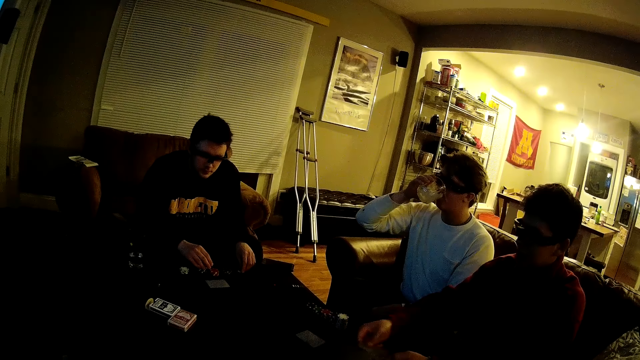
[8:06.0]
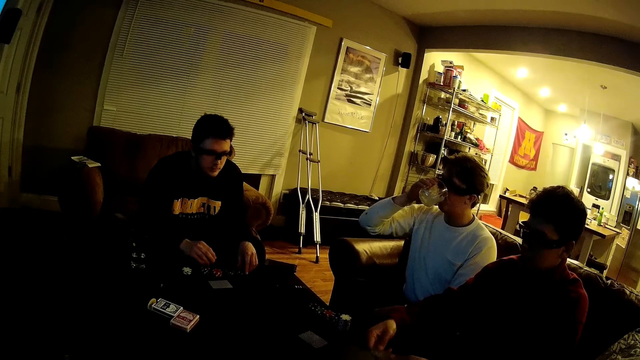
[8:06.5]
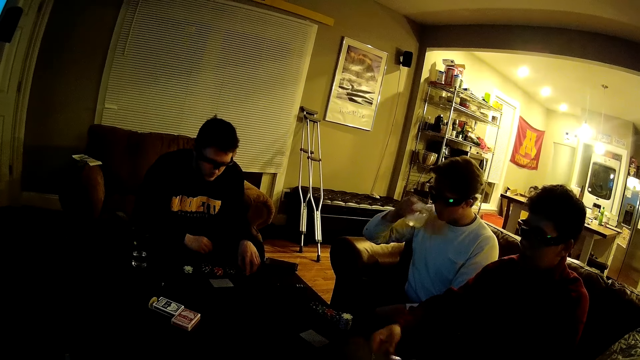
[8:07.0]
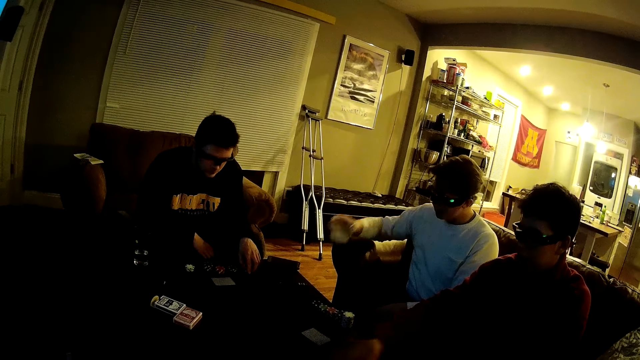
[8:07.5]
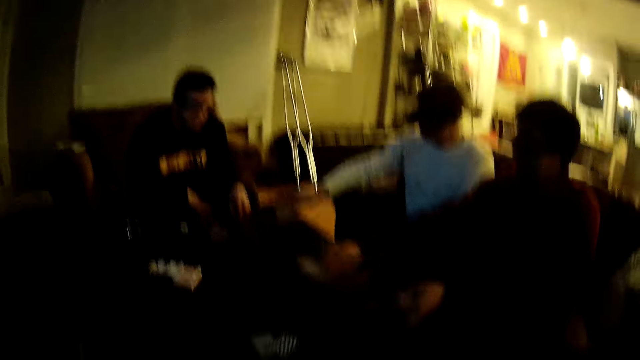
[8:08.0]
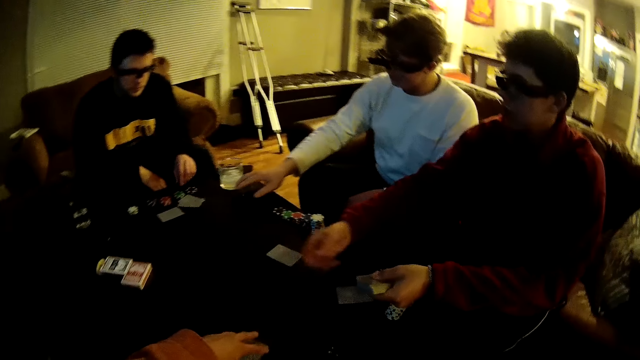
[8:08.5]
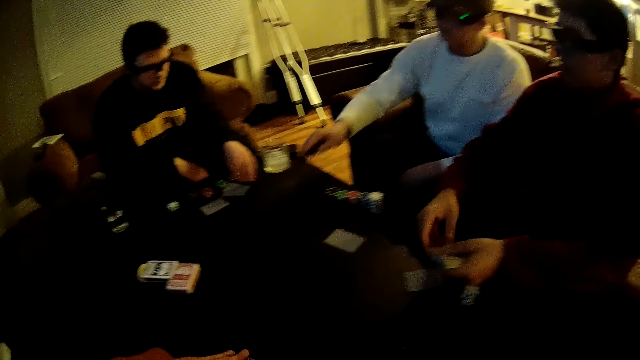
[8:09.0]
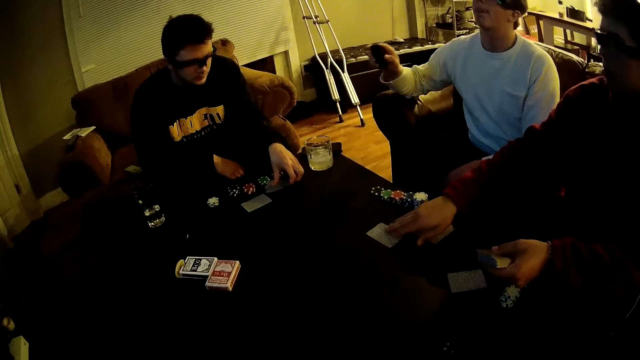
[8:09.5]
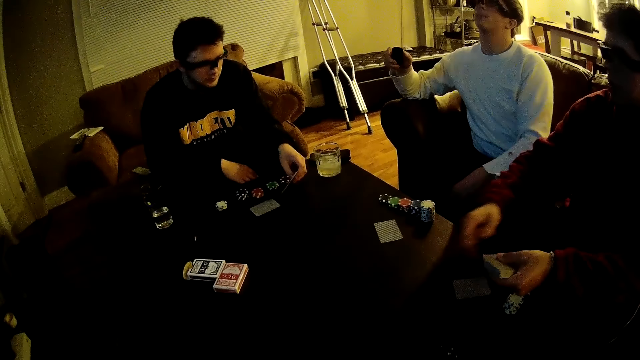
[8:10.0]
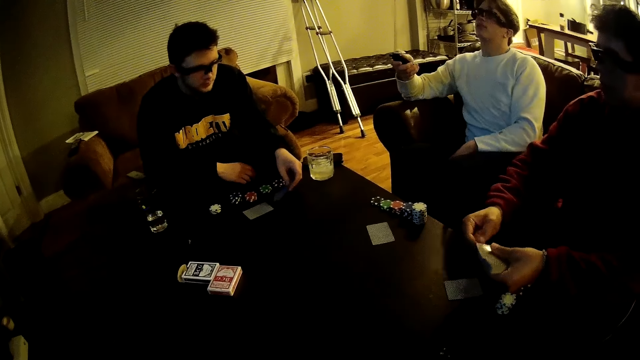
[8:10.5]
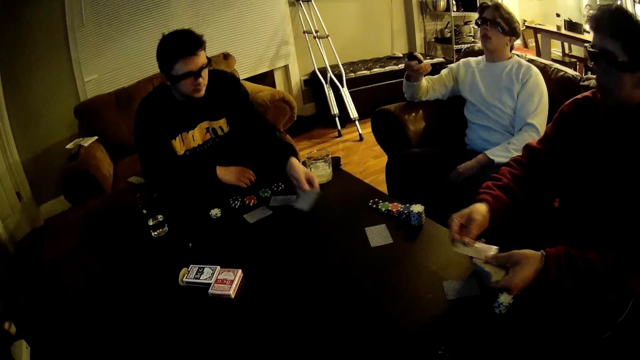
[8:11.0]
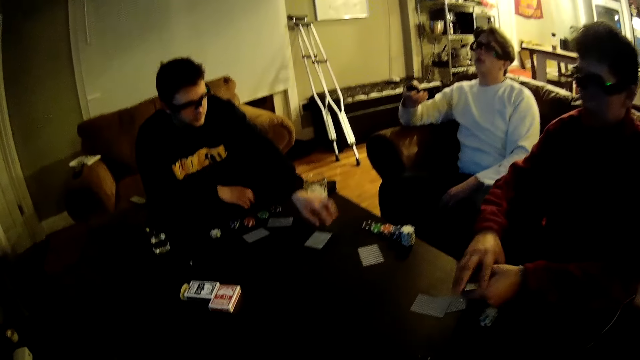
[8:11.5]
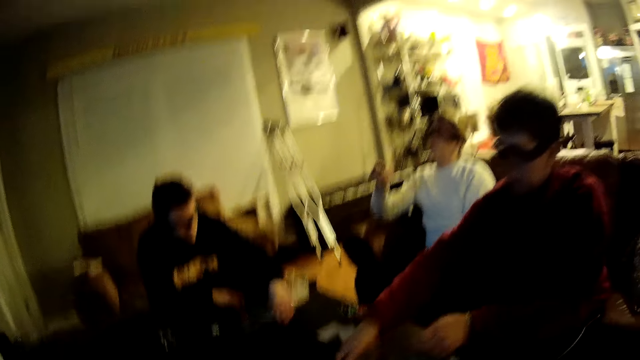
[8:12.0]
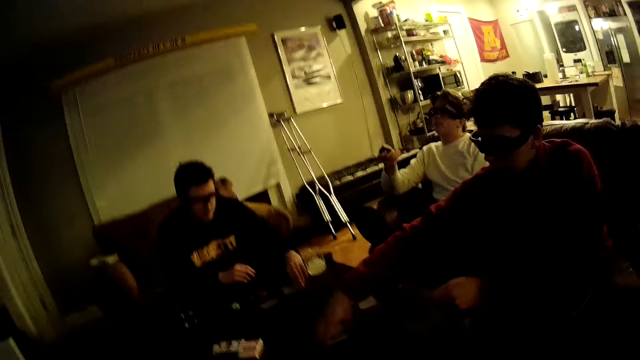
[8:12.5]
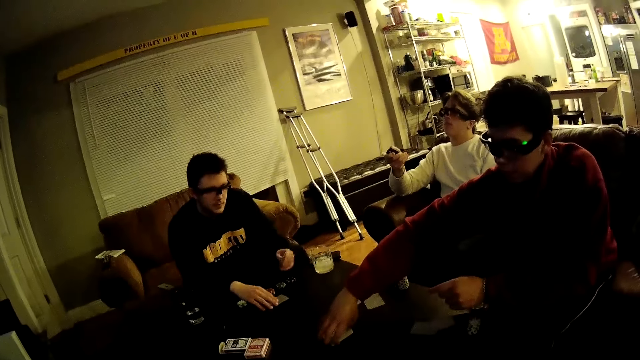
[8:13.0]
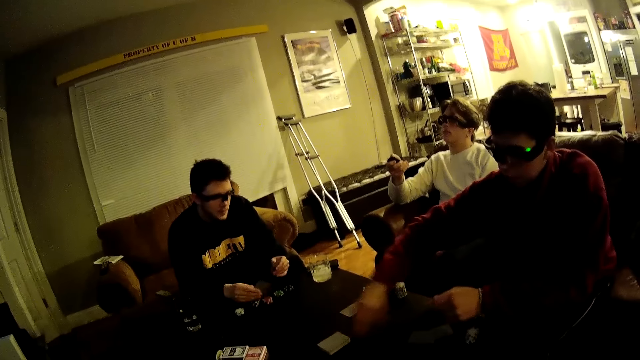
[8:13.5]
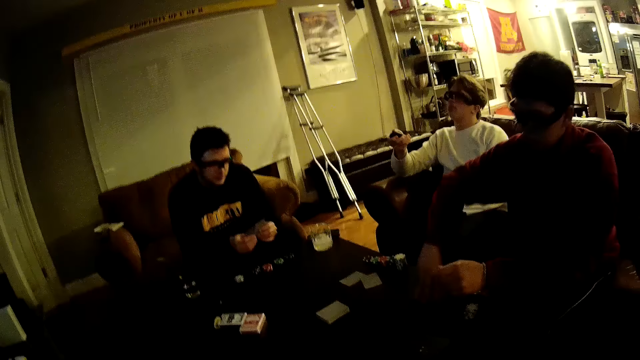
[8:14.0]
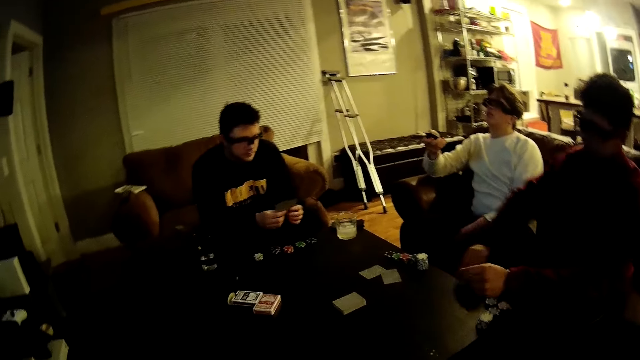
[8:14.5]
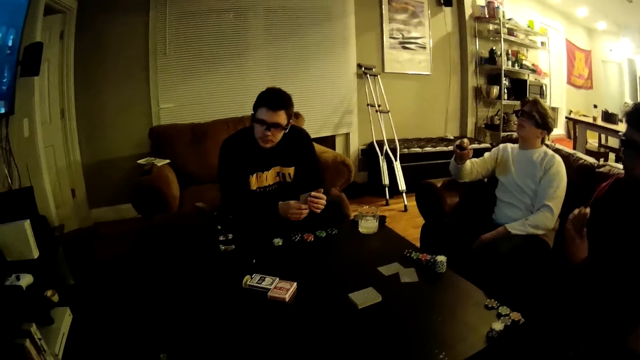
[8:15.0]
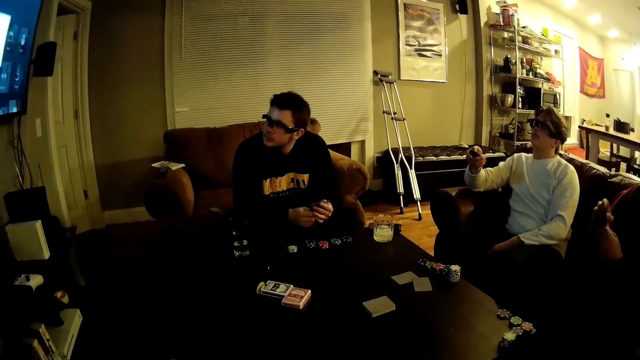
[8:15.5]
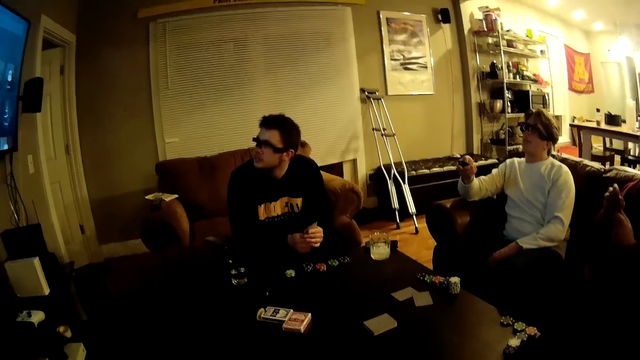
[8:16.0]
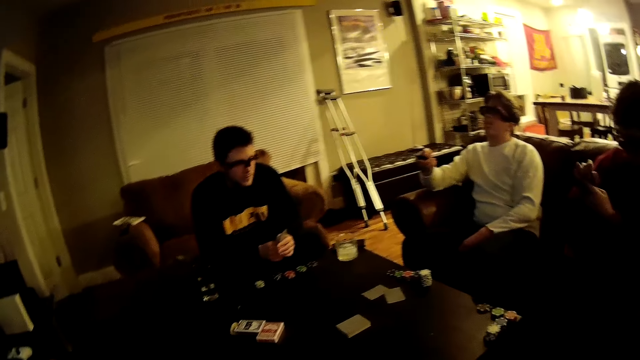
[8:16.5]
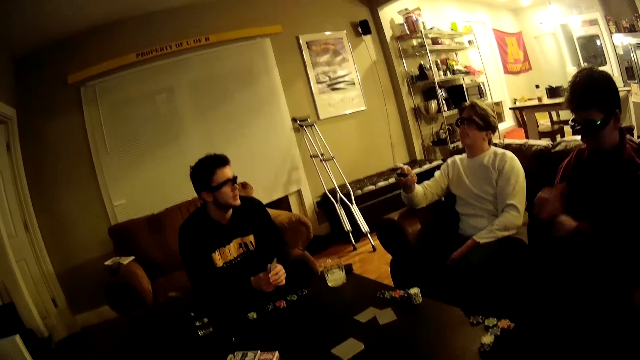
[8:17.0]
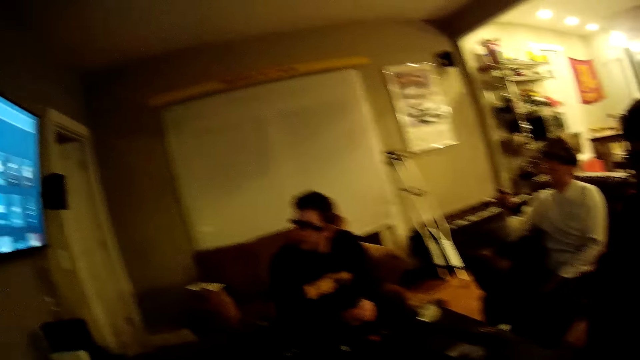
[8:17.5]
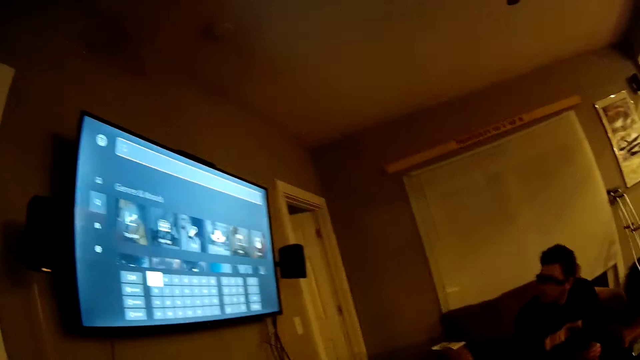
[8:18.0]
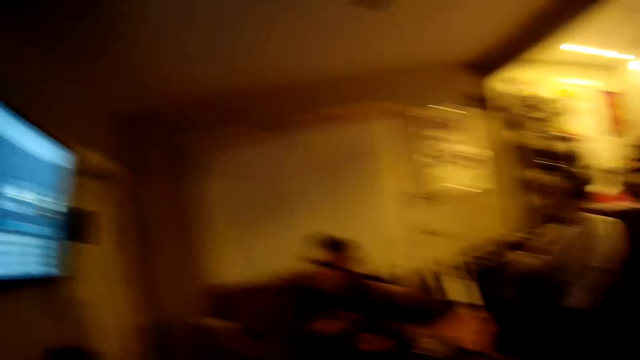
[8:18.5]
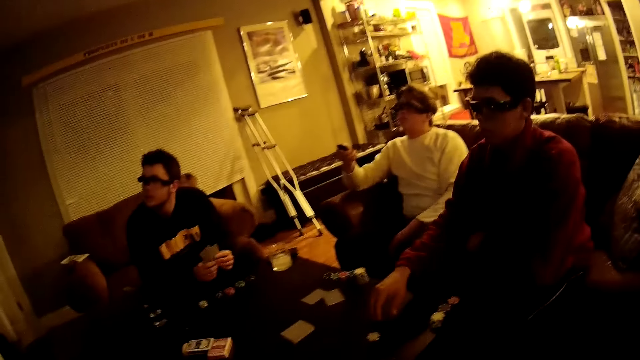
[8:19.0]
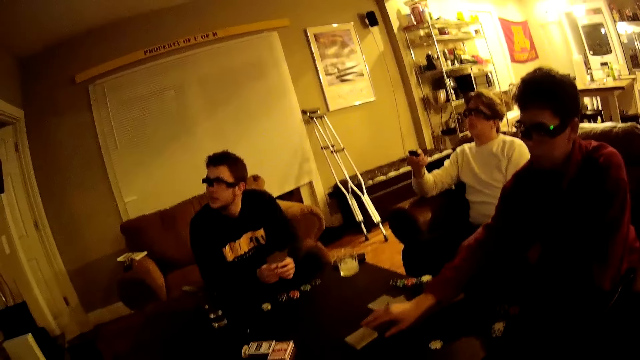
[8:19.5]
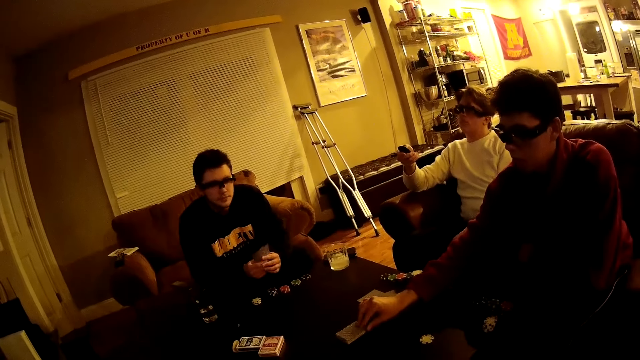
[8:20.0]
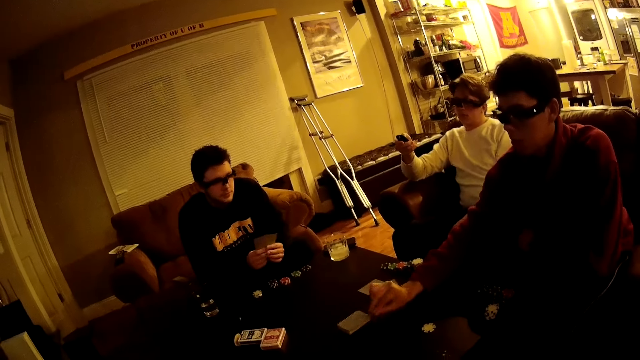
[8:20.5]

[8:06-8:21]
A man gives out cards. Another man places the glass cup in his right hand on the table. The first man tosses a card in his right hand to the table. The camera wearer moves cards on the table with his left hand. The second man picks up a remote control from the table with his right hand. A third man picks up a card from the table with his left hand. The first man moves a card on the table with his right hand. The second man operates the remote control with his right hand. The first man picks a card from his left hand with his right hand. The third man drops a card in his left hand on the table. The first man places the card in his right hand on the table. The third man moves the card on the table with his left hand. The first man places the pack of cards in his right hand on the table. The third man picks up a card from the table with his left hand, and picks up a card from the table with his right hand. The camera wearer looks at the television. The first man picks up a card from the pack of cards on the table with his right hand.

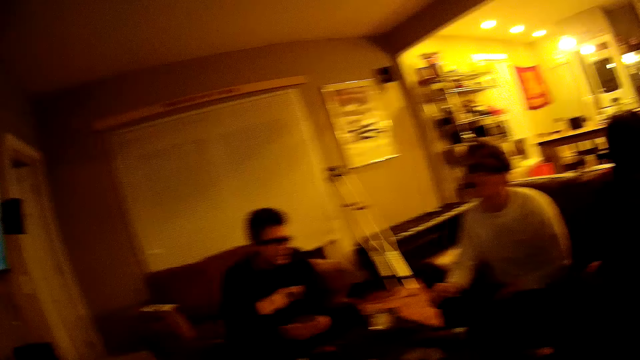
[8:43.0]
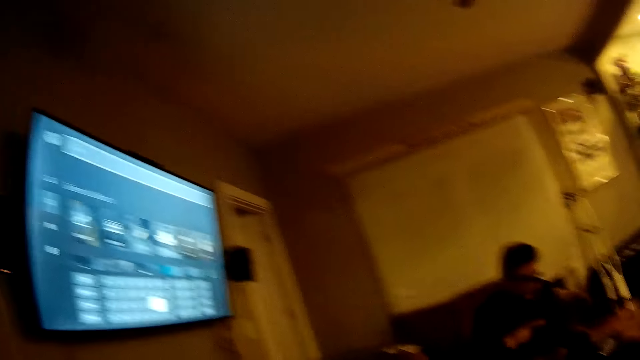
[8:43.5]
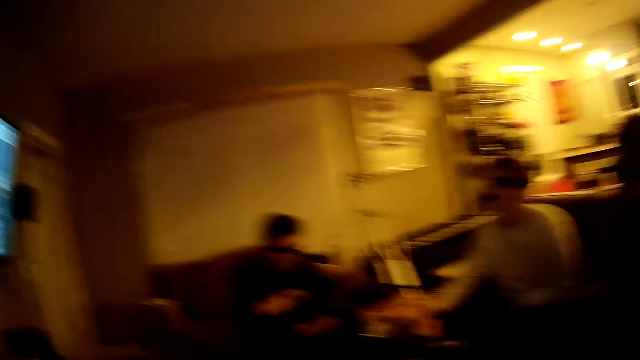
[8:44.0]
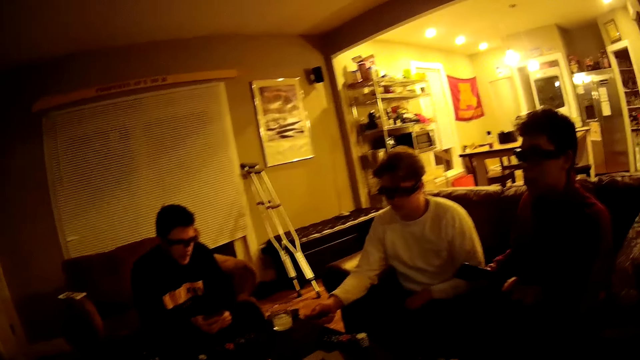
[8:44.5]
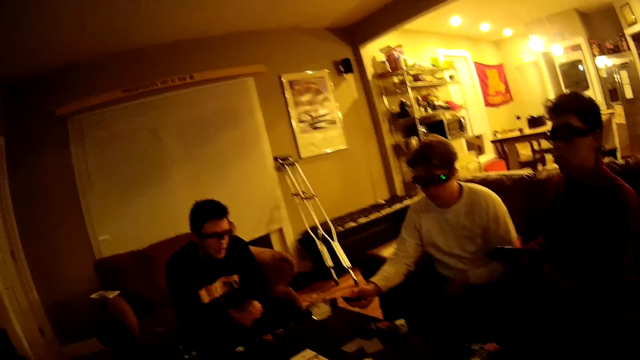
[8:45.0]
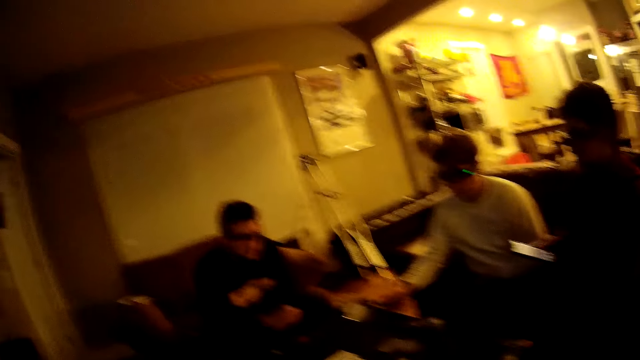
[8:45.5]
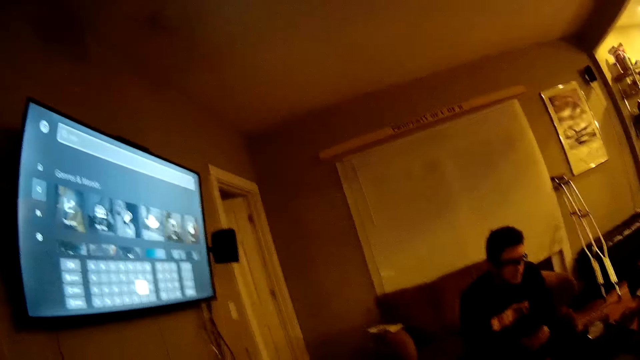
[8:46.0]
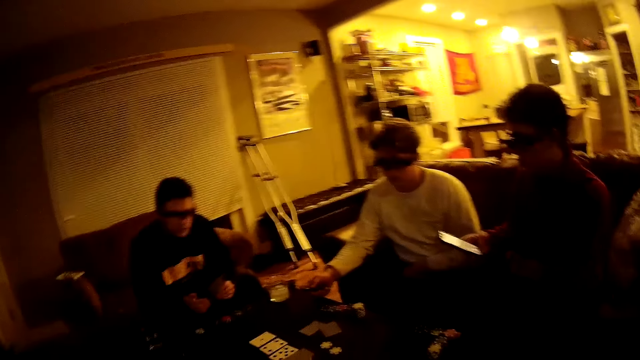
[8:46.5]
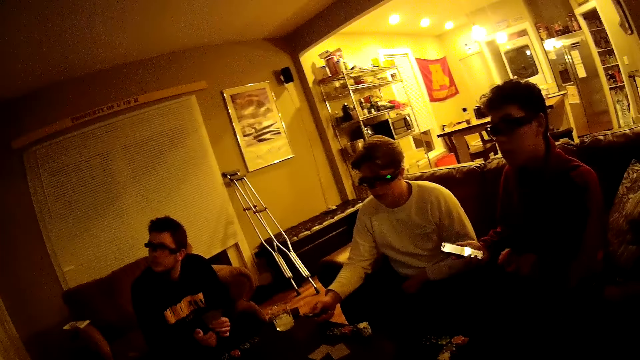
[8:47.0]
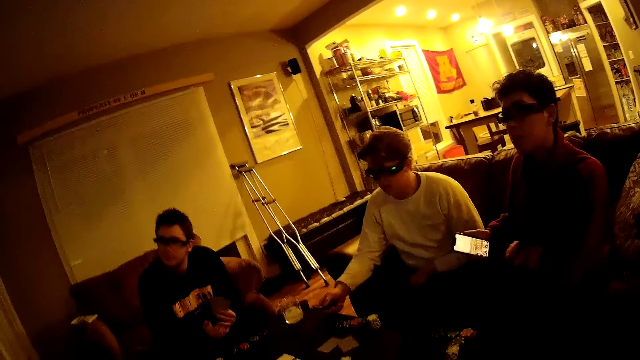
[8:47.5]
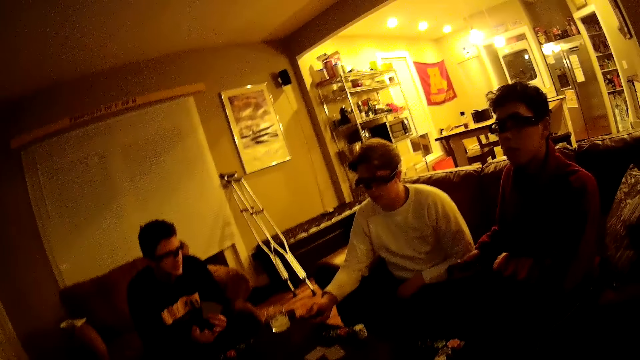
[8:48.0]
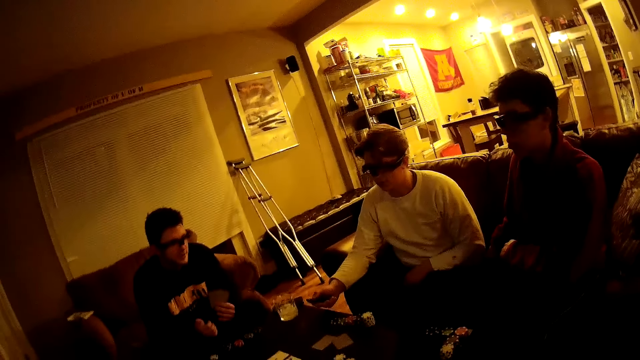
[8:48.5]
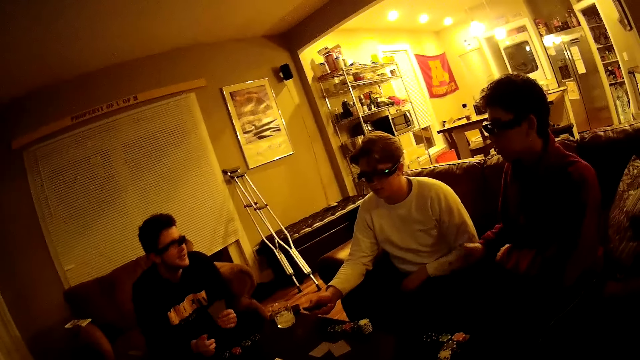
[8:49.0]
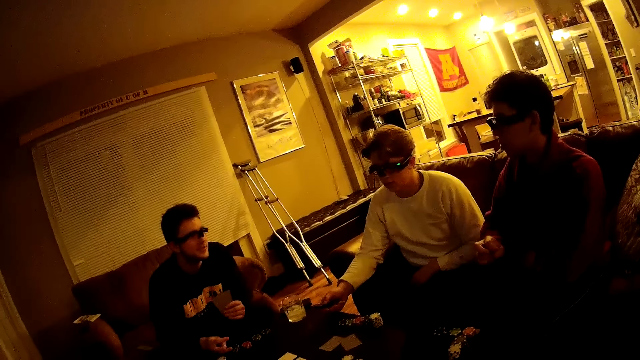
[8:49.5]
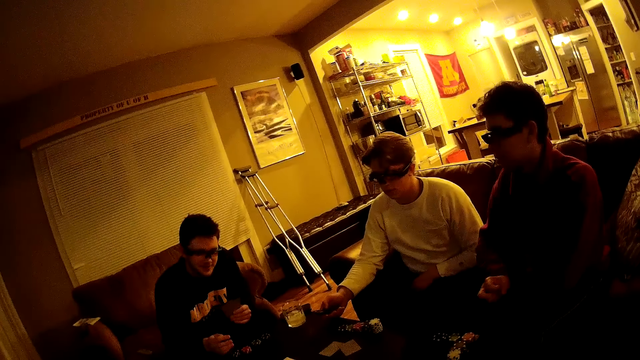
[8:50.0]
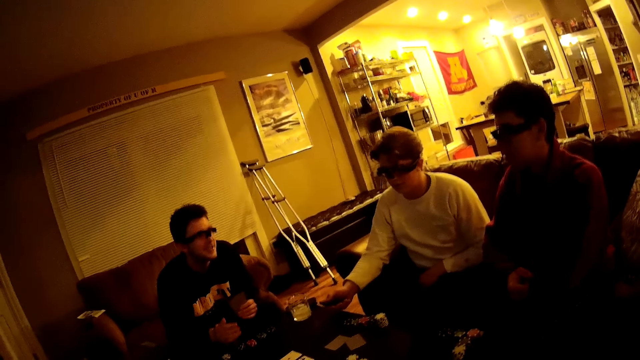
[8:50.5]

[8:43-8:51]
A man operates the remote control in his right hand. Another man places the phone in his right hand on the chair.
